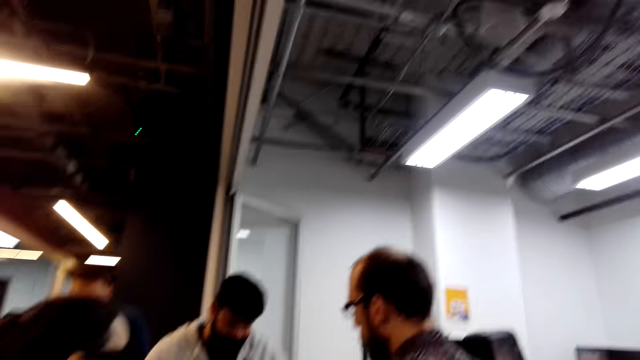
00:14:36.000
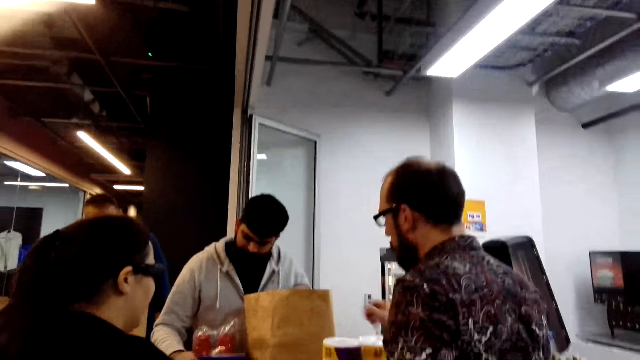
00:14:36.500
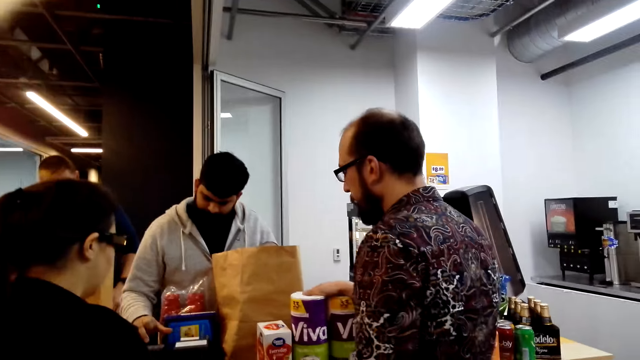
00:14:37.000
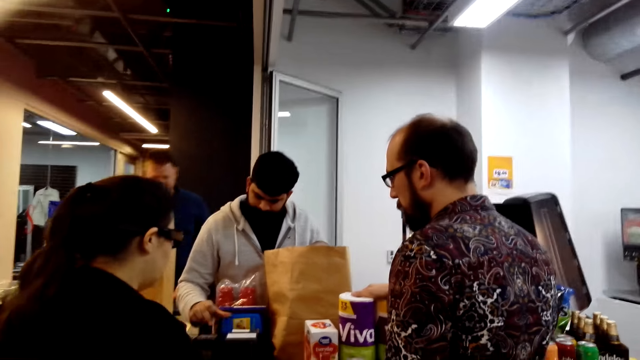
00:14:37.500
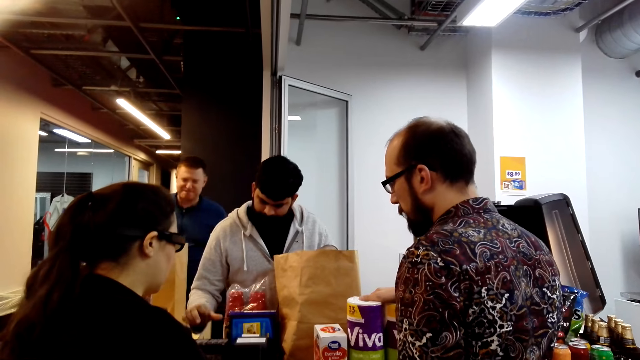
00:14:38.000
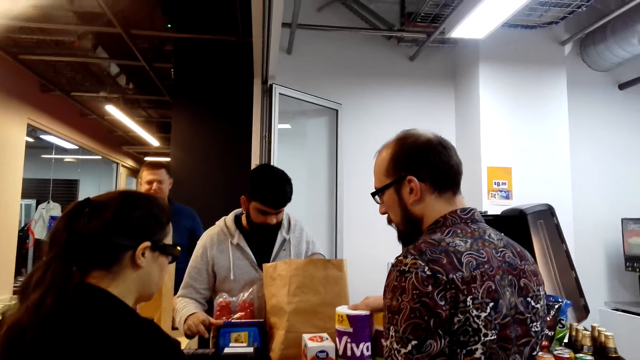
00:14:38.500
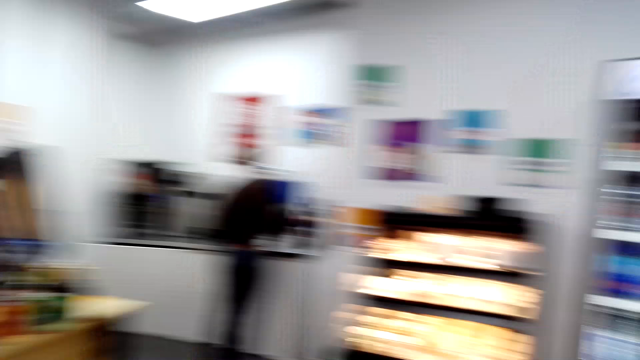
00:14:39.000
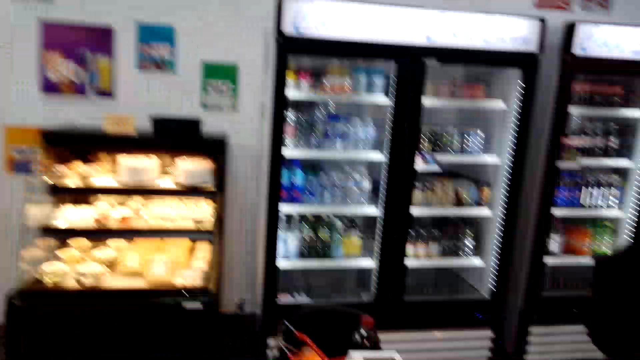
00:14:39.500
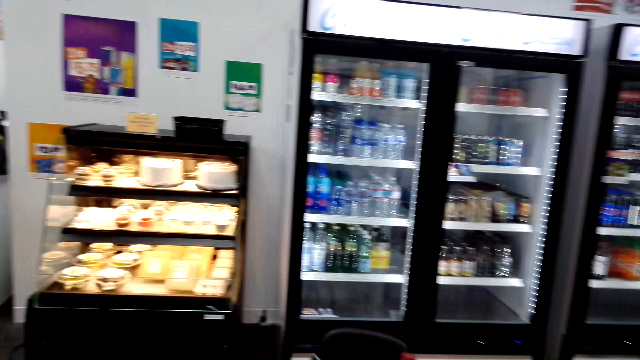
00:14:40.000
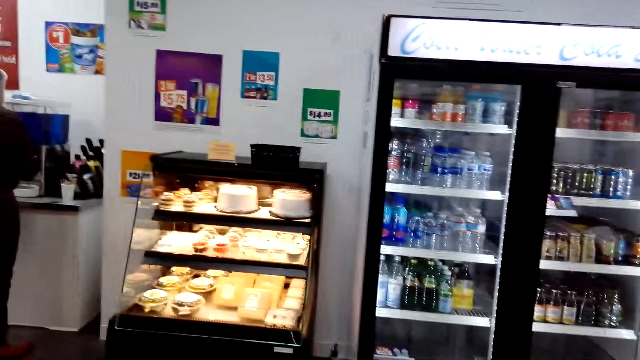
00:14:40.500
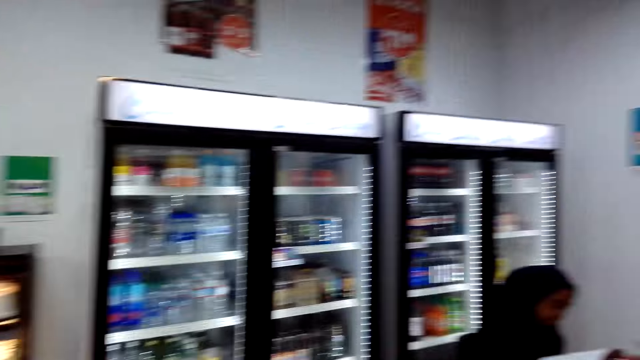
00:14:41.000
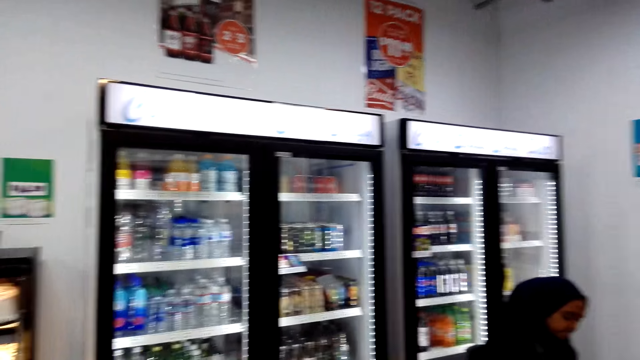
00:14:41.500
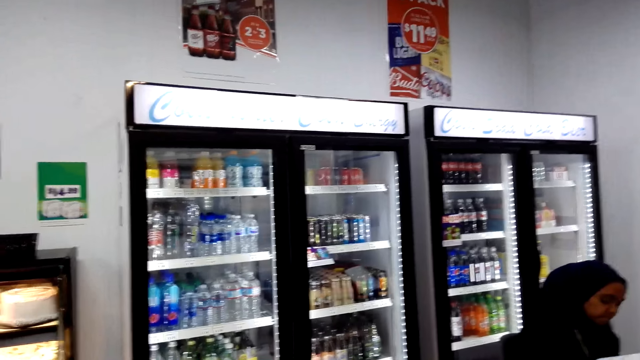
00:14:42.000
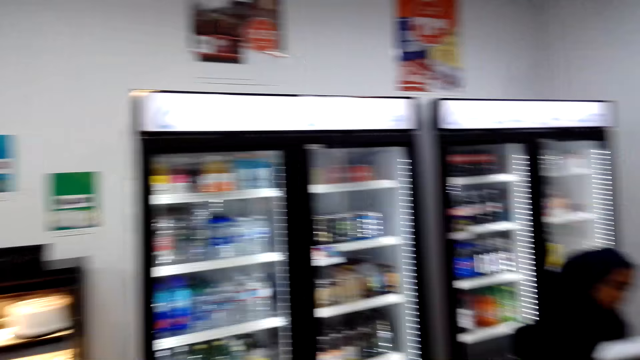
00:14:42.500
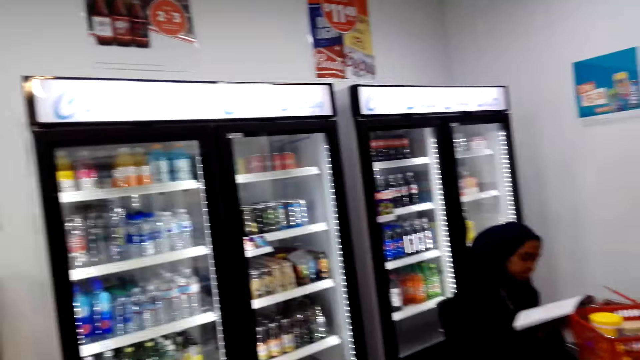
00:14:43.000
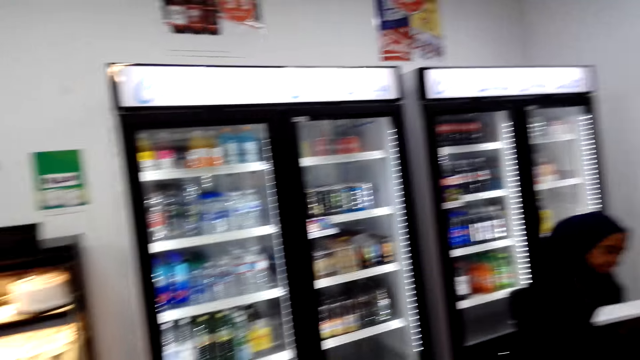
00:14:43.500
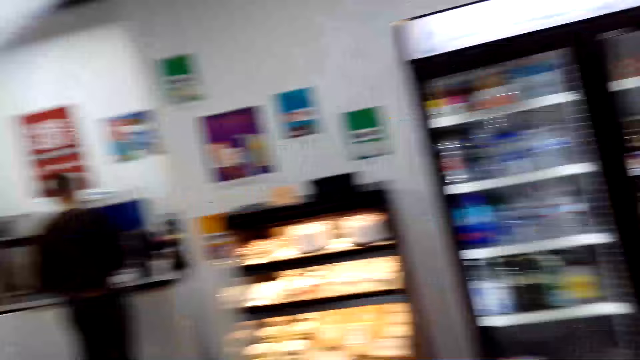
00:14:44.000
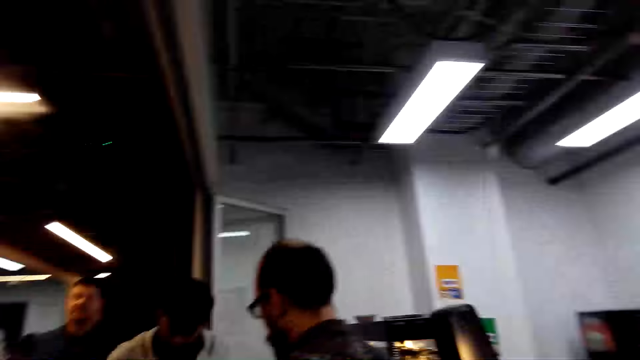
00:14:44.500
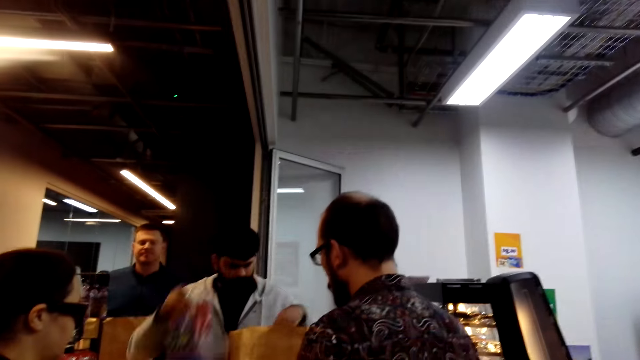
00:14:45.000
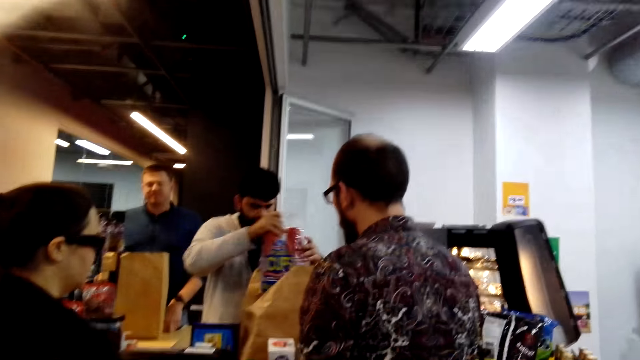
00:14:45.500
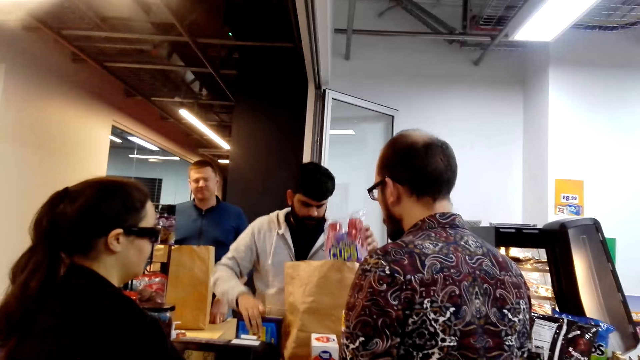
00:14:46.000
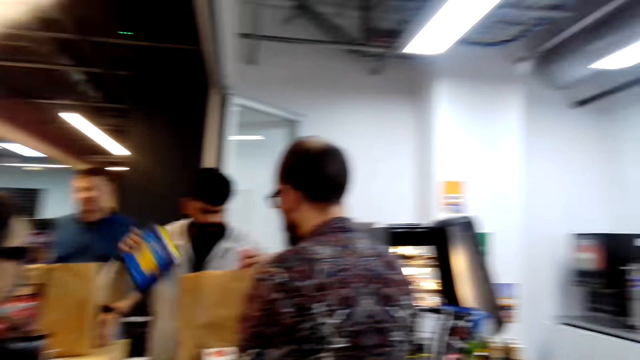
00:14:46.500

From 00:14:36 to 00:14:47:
A man moves his hands. The camera wearer looks around. They look at a woman. They look around. A cashier lifts something.

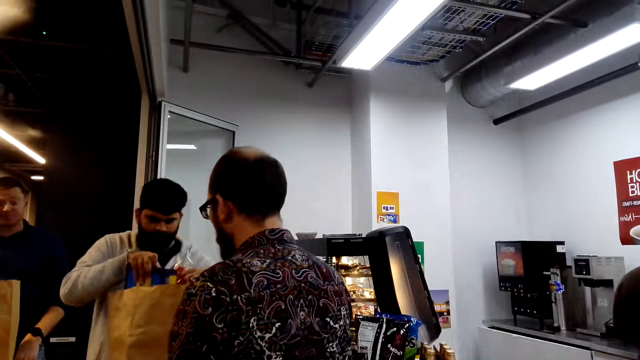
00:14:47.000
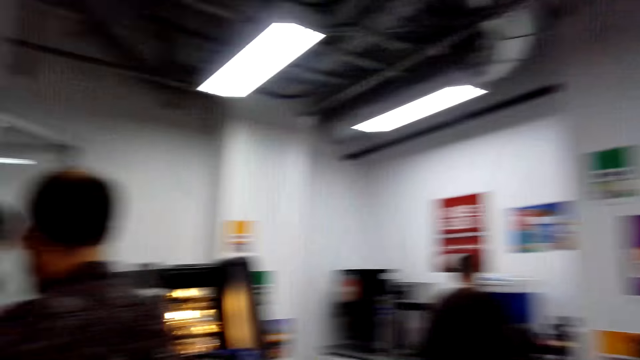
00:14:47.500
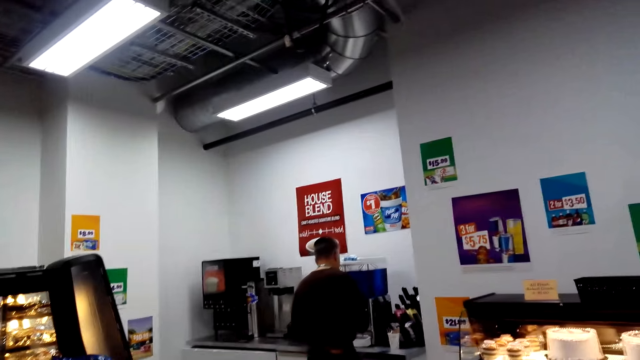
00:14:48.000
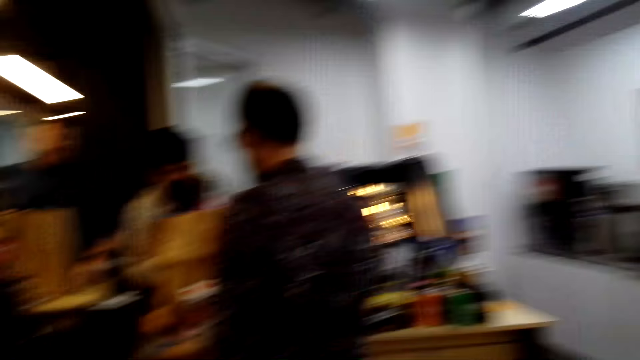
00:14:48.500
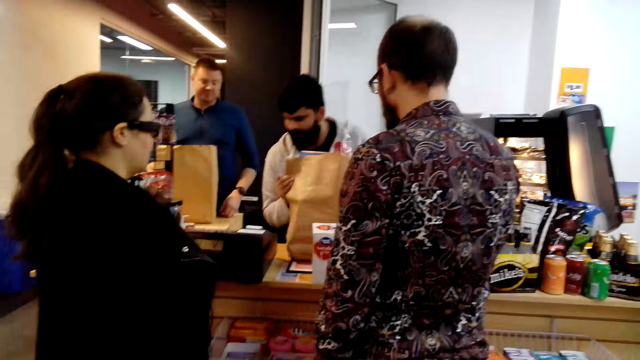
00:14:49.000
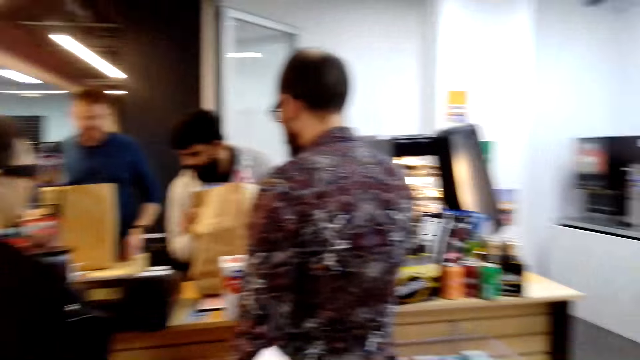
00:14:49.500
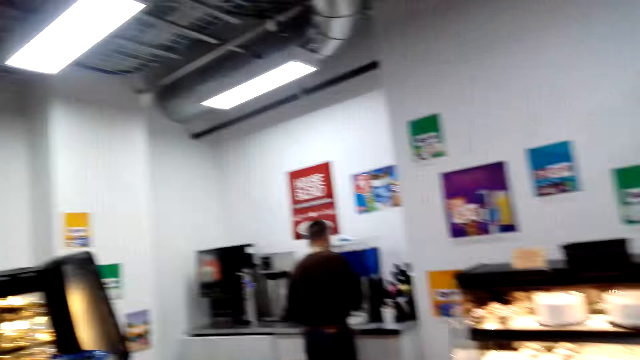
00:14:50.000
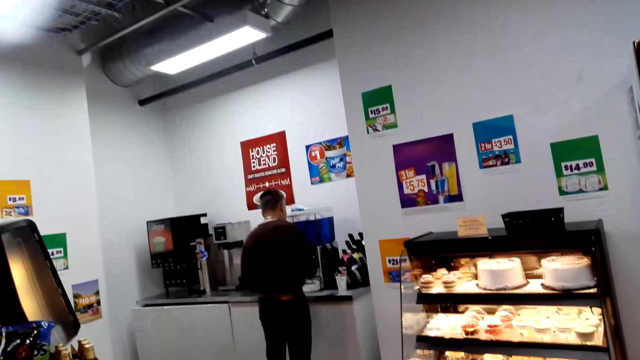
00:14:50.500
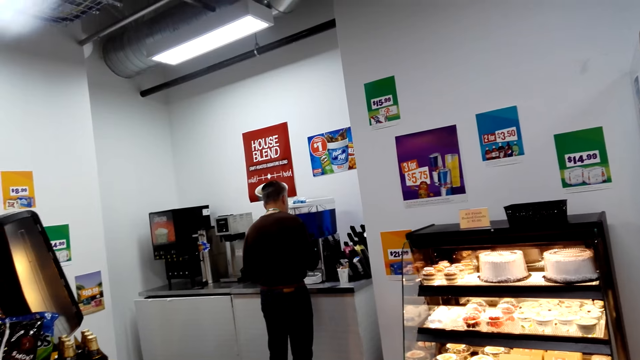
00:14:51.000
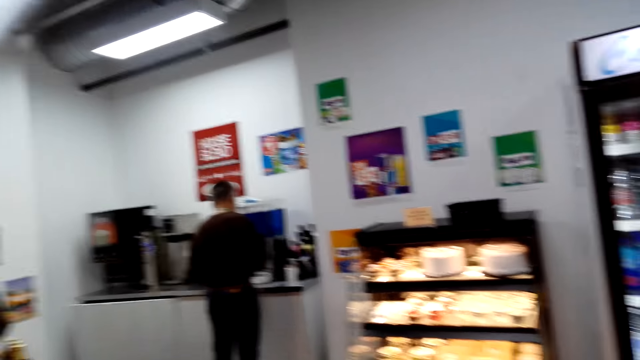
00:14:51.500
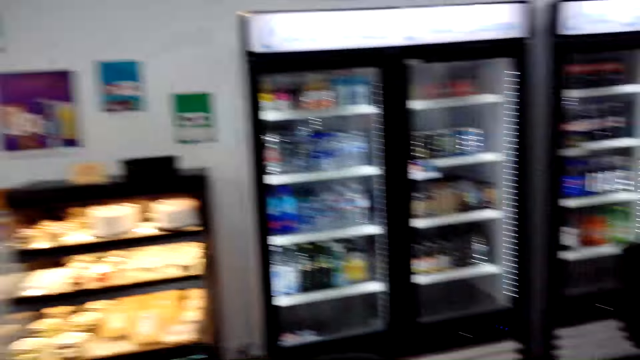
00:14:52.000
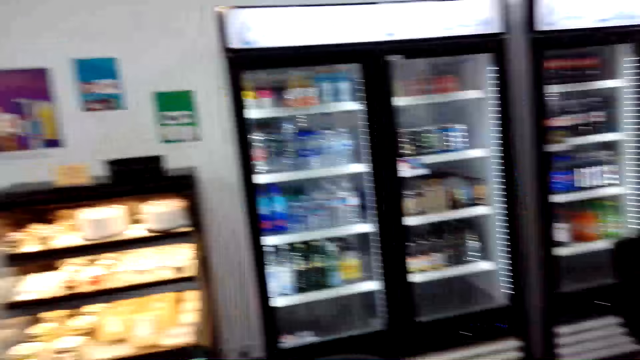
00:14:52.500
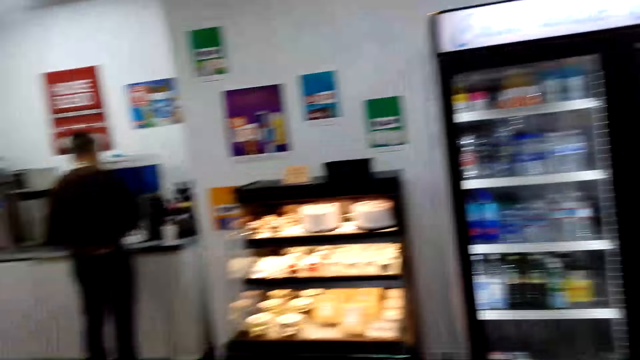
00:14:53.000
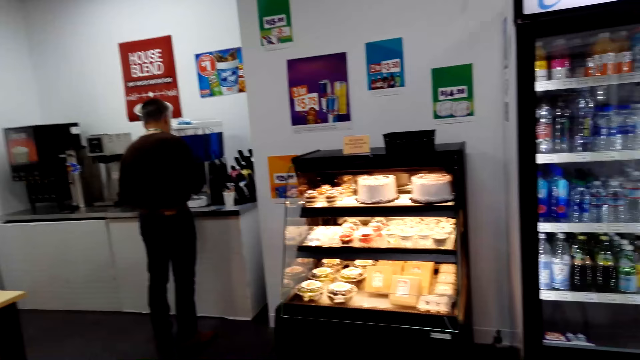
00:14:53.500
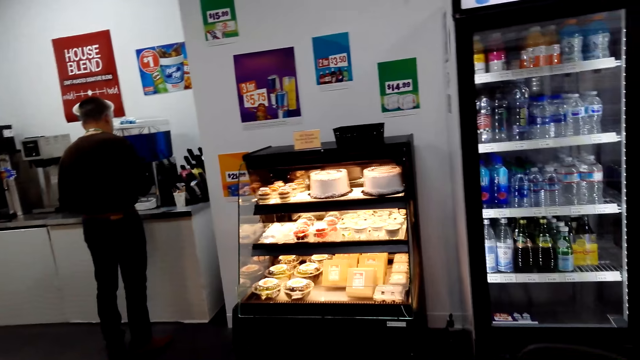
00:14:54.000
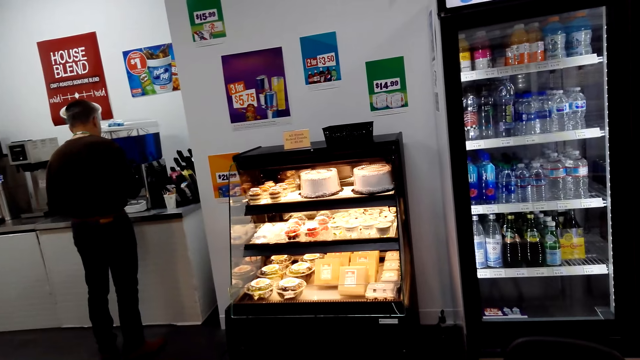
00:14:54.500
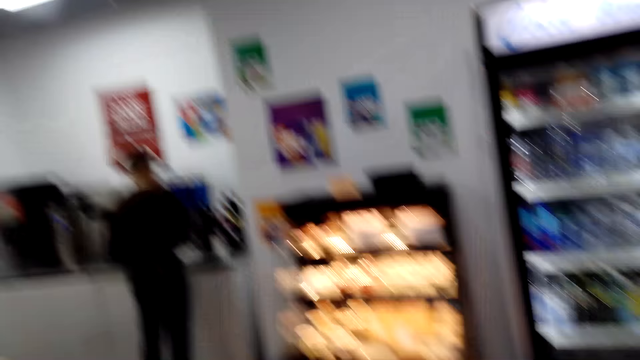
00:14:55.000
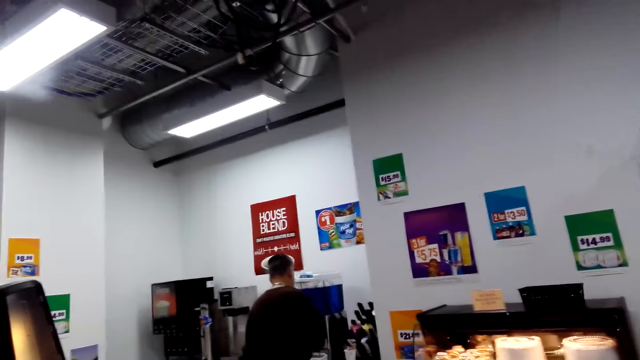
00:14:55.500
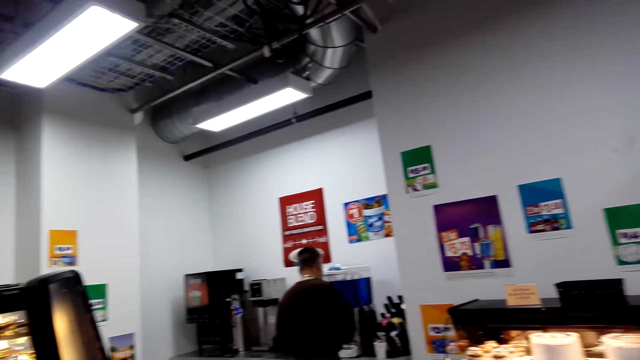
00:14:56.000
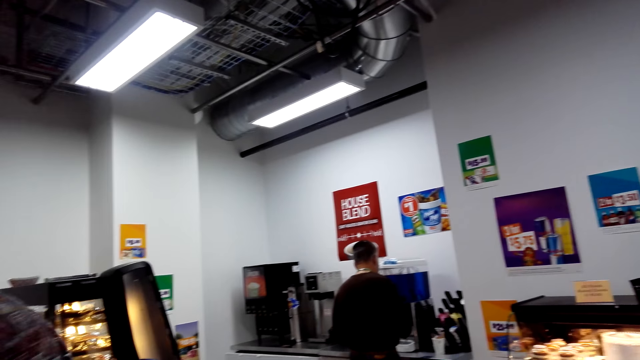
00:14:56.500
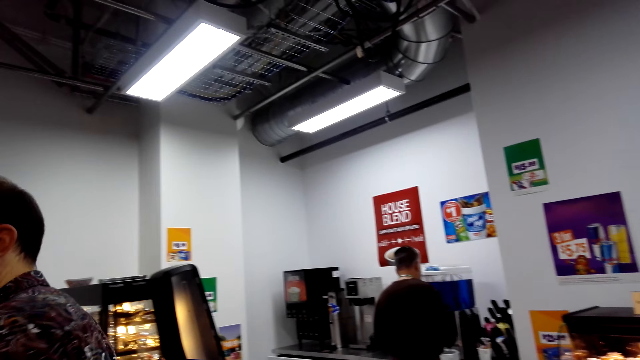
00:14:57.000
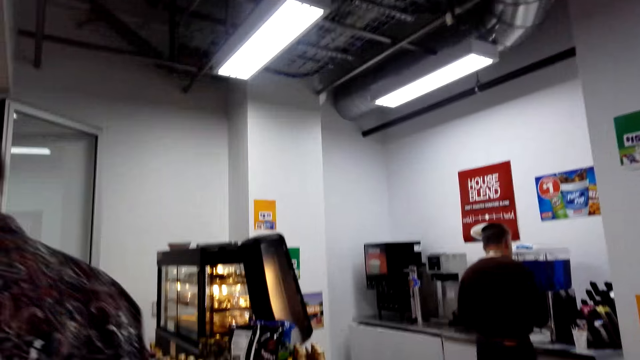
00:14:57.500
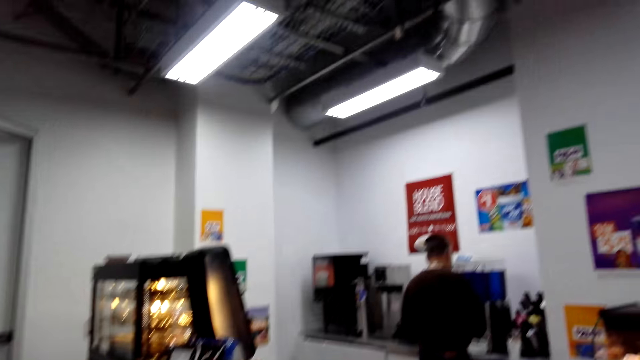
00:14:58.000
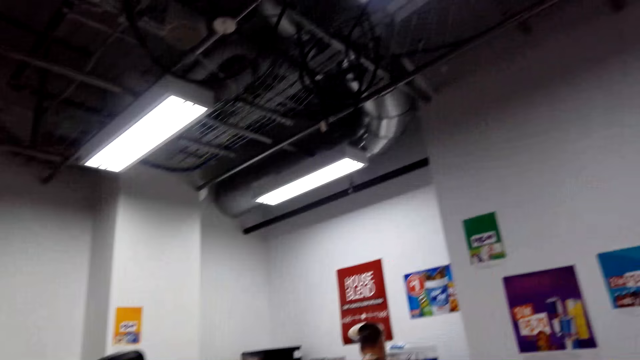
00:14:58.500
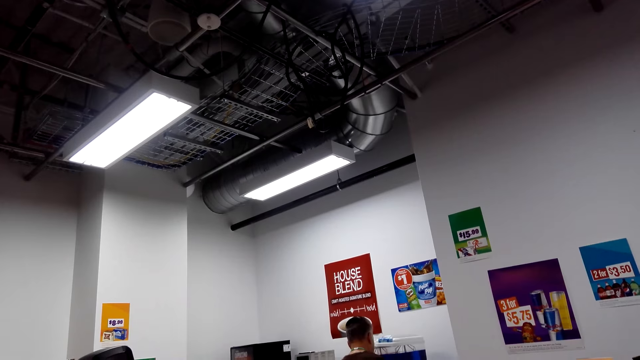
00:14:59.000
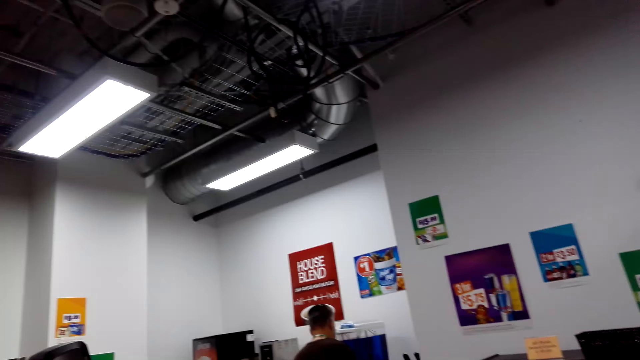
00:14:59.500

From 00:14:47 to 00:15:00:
A cashier puts something in the bag. The camera wearer looks around. They hold the paper. They look at a man. They look around. Another man moves. The camera wearer looks around.
